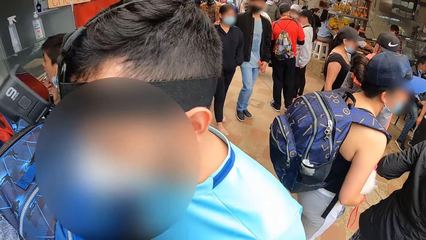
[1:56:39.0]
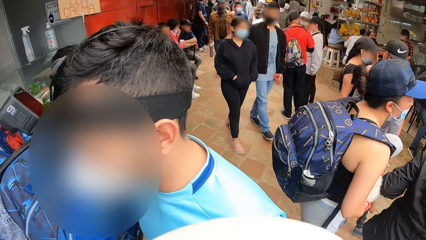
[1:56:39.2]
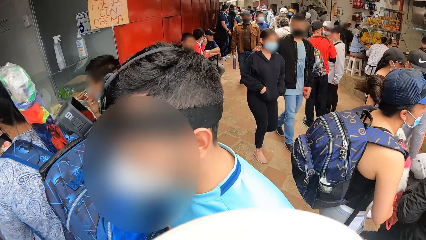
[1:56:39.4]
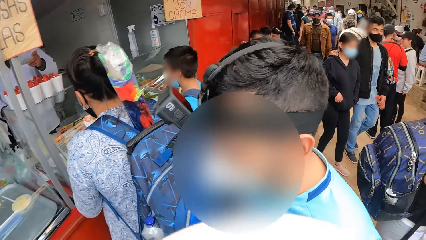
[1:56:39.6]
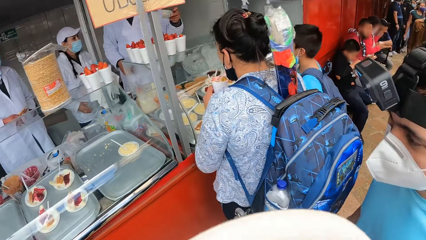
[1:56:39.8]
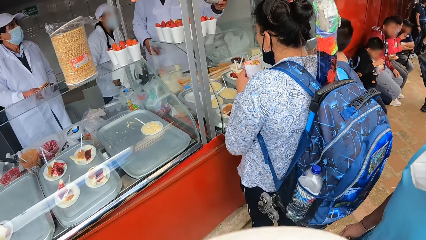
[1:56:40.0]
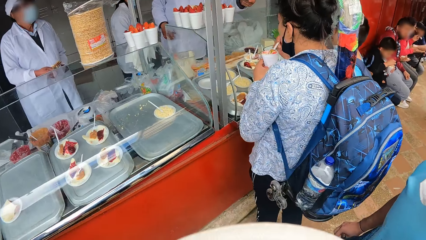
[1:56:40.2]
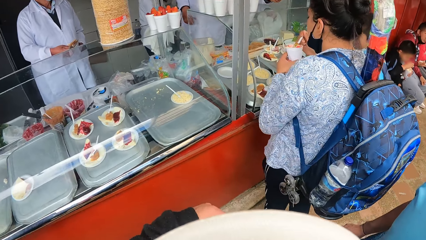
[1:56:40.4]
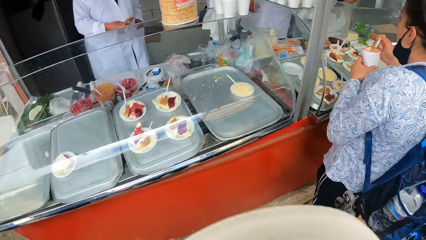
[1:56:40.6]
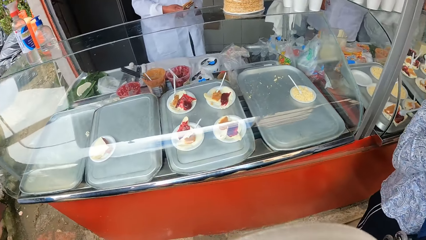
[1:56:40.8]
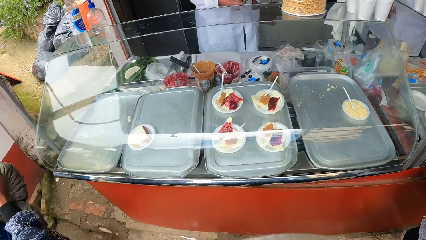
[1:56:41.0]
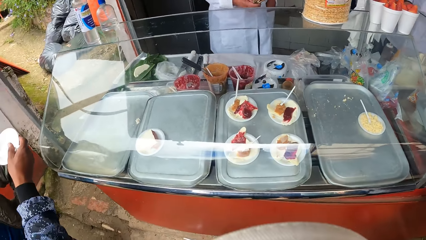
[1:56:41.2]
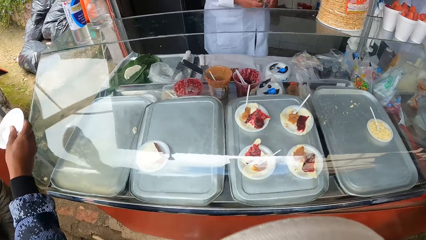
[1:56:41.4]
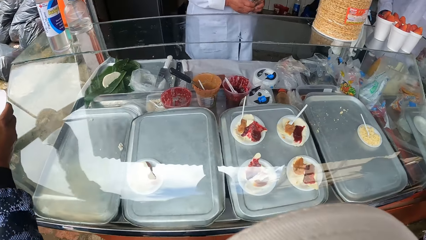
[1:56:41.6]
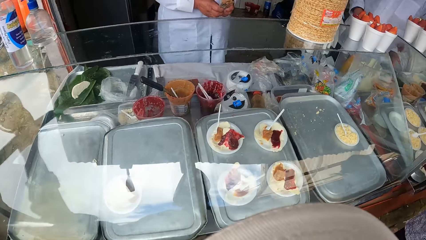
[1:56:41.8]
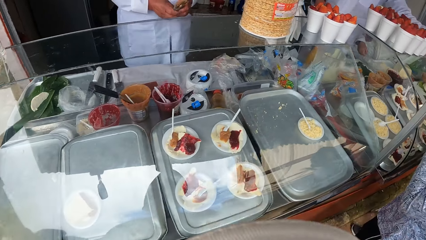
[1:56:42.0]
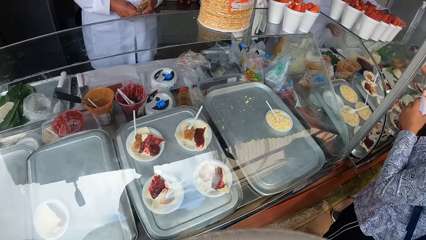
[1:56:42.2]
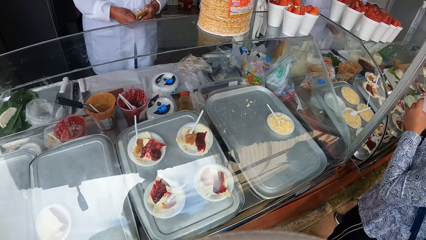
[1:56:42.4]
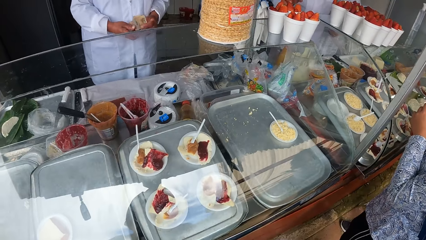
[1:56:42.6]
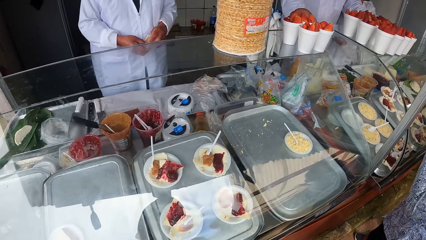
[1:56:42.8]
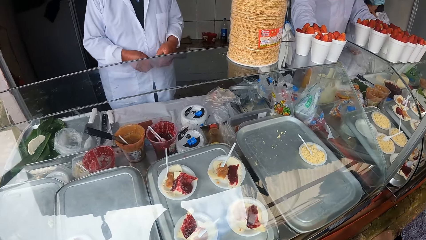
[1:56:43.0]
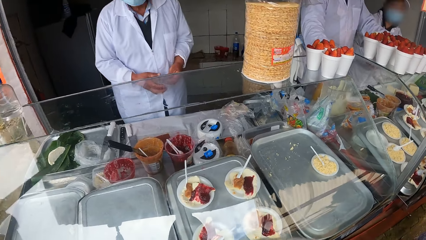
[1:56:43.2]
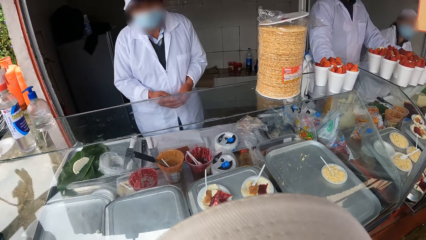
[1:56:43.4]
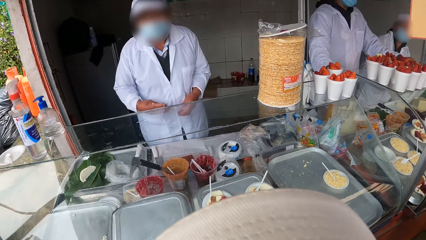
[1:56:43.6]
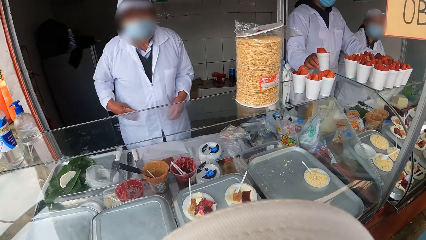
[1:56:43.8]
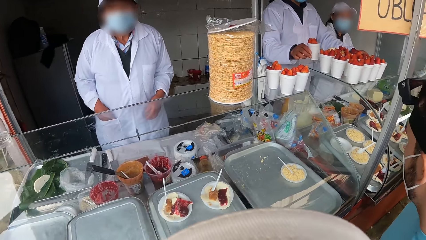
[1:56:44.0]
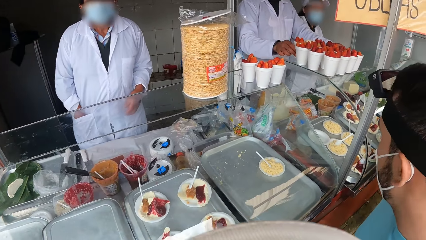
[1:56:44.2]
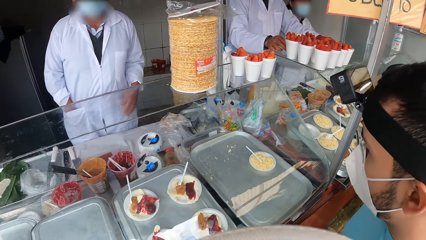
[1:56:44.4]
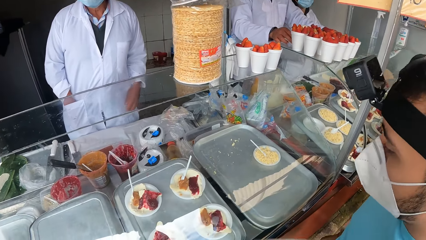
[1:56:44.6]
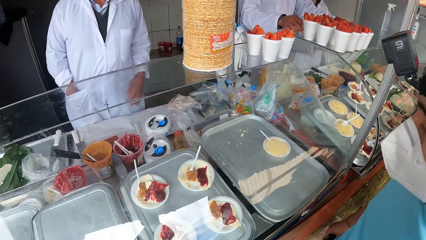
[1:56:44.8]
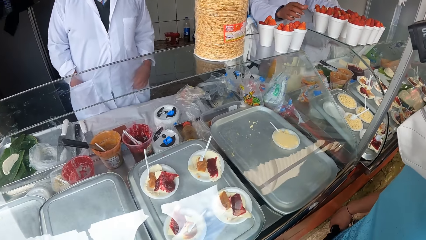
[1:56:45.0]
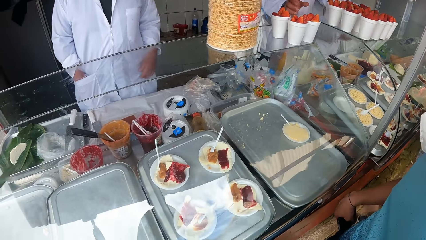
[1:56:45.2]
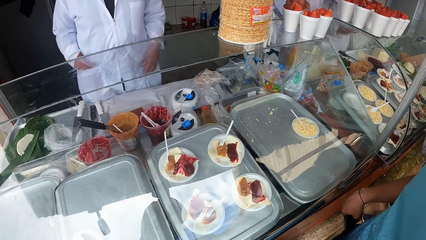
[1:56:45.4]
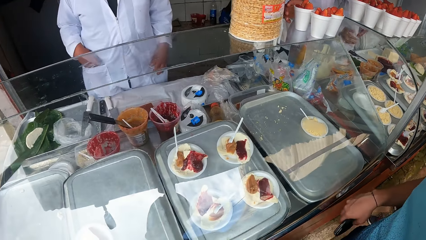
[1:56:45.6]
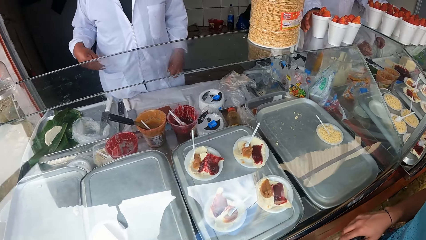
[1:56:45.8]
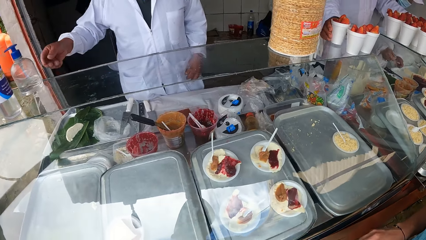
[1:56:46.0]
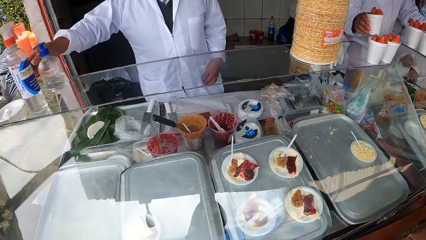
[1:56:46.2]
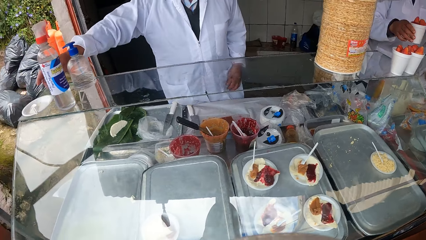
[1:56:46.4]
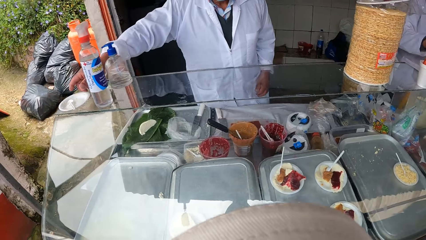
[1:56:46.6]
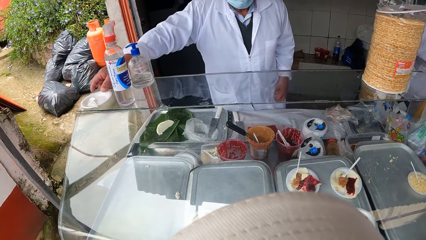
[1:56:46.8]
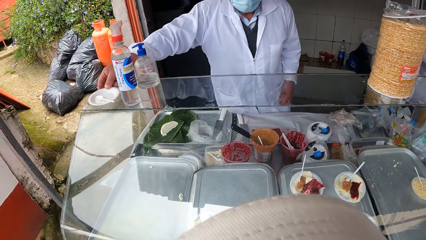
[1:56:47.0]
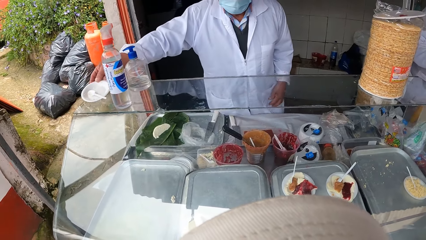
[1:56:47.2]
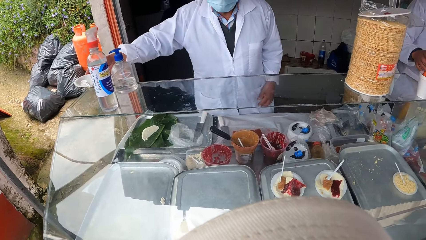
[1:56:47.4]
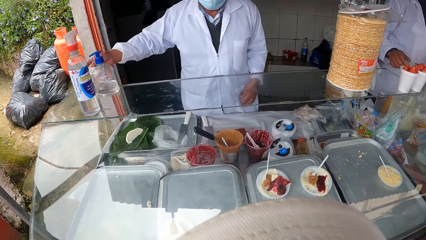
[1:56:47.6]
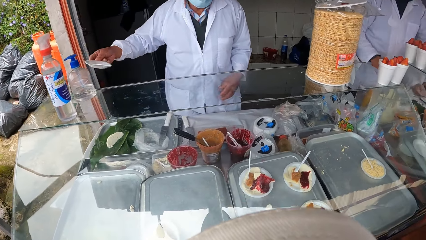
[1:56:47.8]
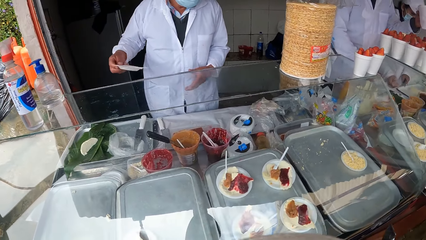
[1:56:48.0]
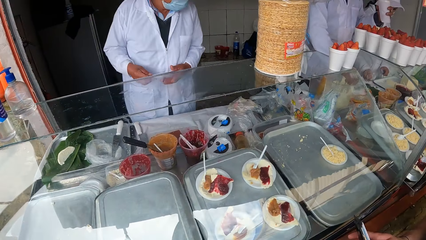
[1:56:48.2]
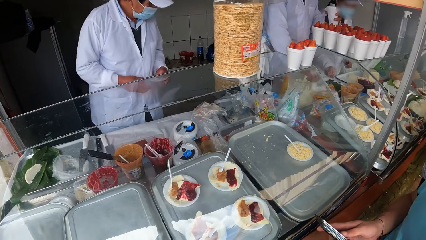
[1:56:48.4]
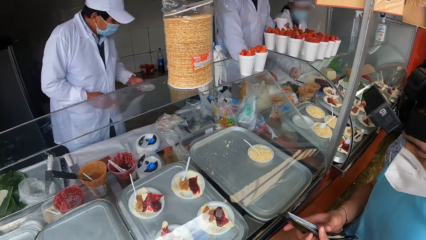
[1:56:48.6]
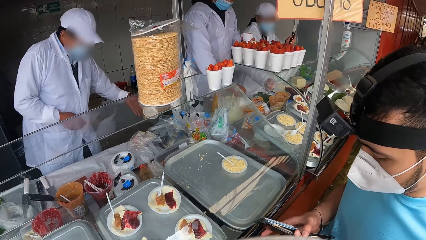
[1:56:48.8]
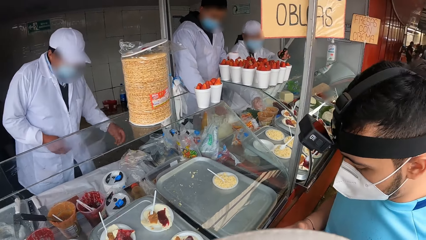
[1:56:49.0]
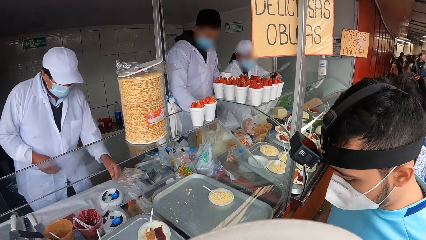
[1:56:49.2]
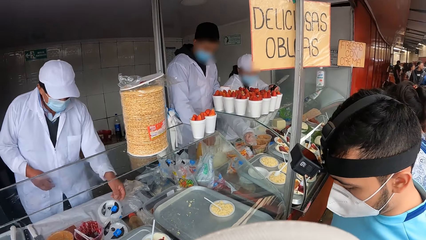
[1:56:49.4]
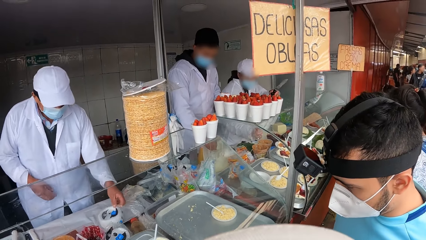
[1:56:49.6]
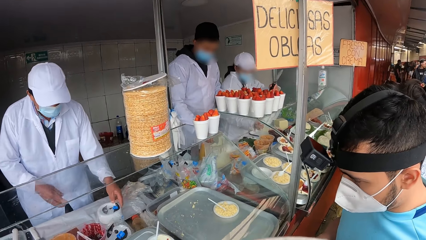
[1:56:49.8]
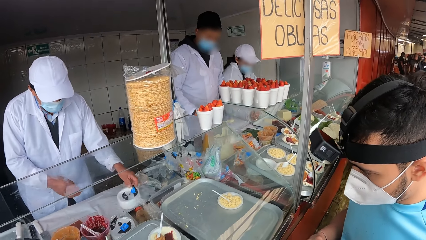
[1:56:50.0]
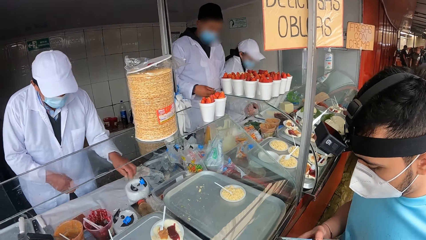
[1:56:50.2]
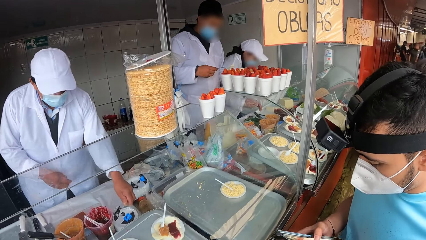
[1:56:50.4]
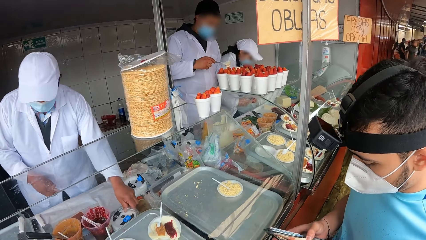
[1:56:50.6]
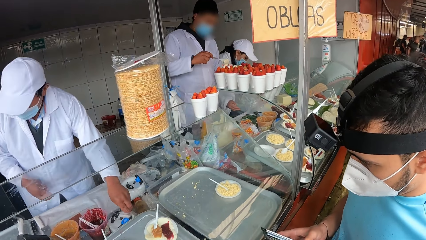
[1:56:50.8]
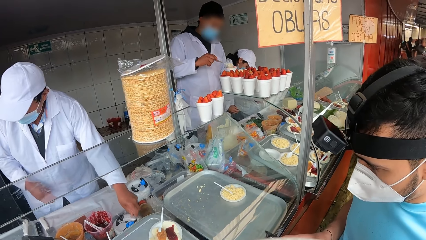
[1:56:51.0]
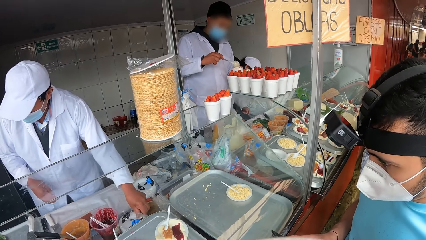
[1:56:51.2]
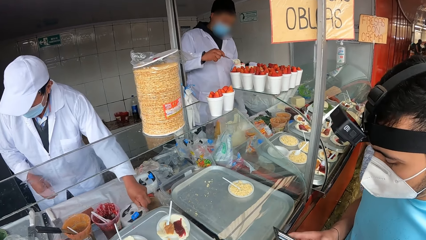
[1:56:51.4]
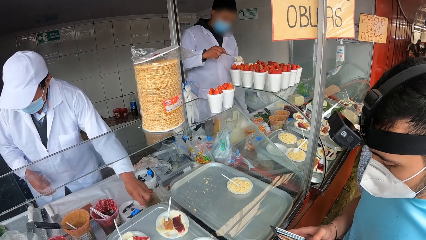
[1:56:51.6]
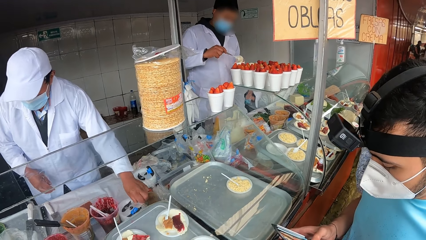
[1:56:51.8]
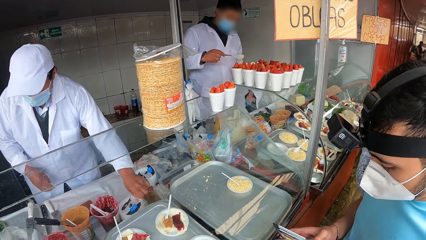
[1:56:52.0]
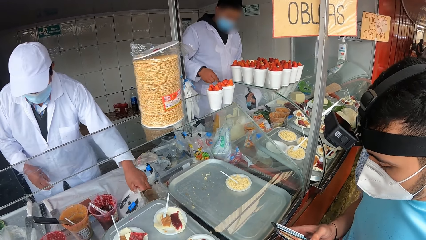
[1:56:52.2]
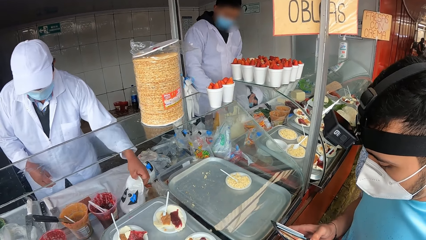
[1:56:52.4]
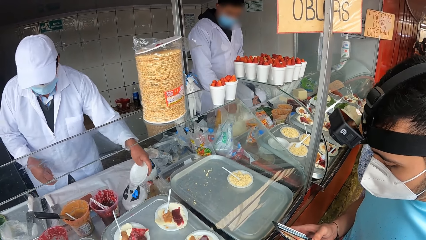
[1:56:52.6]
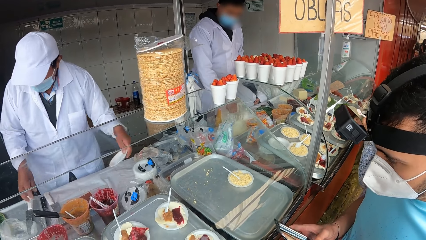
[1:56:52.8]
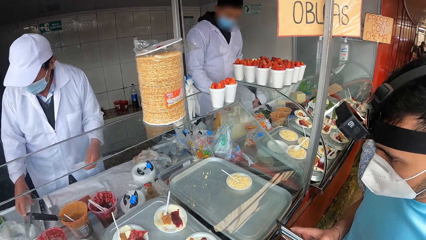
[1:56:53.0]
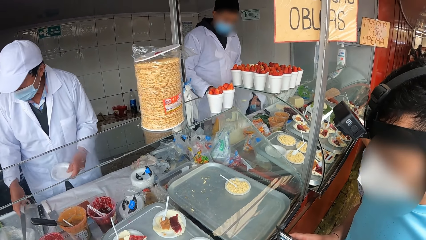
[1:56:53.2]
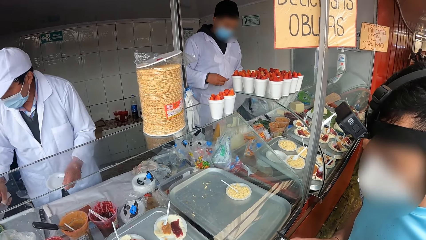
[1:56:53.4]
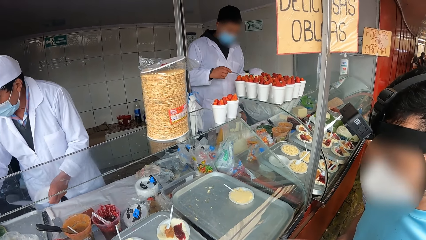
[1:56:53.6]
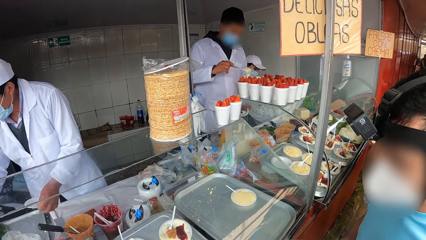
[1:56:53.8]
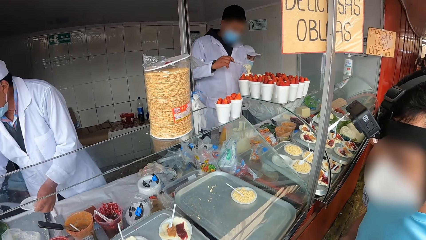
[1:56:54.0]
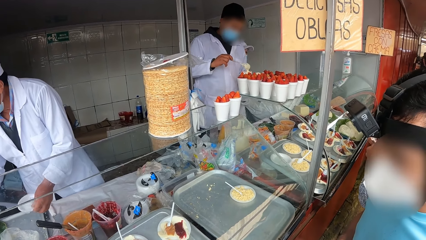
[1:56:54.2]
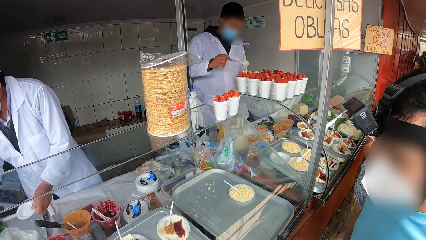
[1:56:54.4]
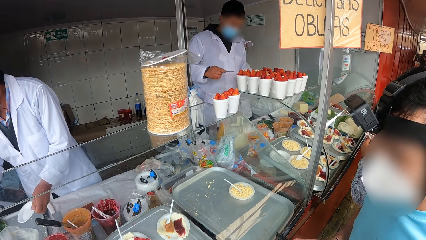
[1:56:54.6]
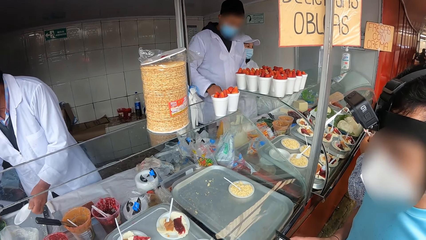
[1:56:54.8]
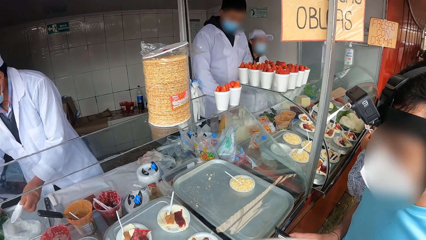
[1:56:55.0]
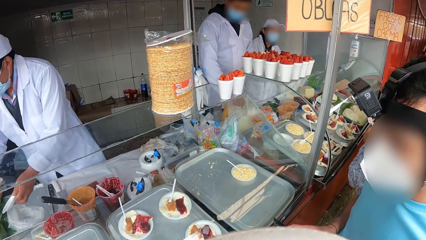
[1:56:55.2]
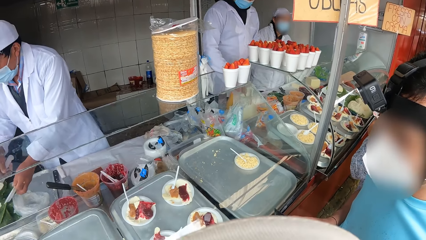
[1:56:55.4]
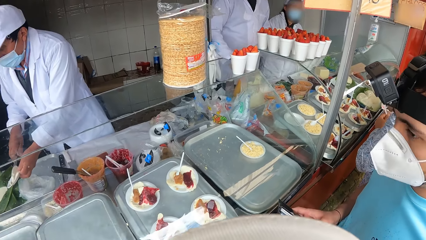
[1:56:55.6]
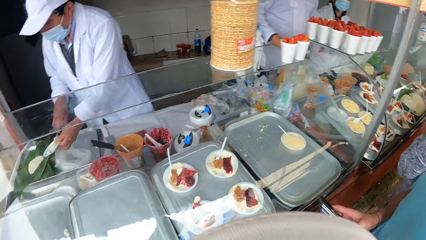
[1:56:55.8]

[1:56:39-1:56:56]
The camera wearer looks at the food in the display glass. A chef takes a plate from the counter. The camera wearer looks around. The chef picks a disposable plate from a pack of disposable plates with his left hand. He picks up a knife with his left hand.
